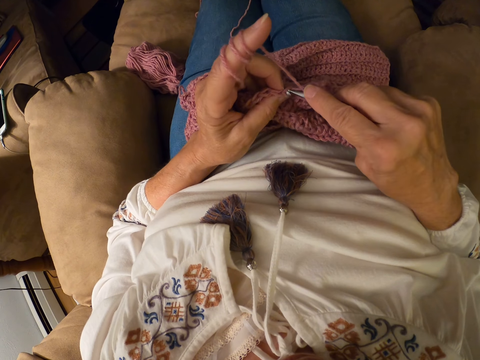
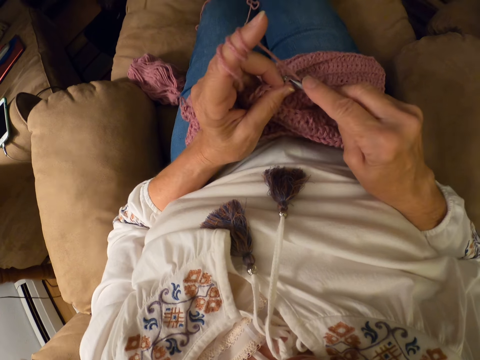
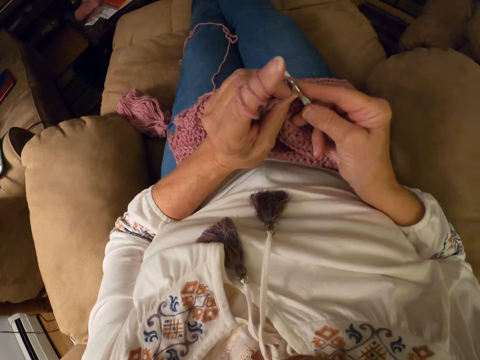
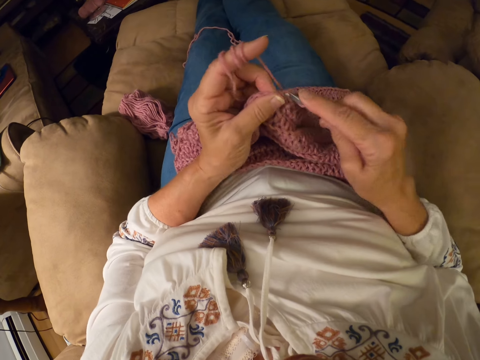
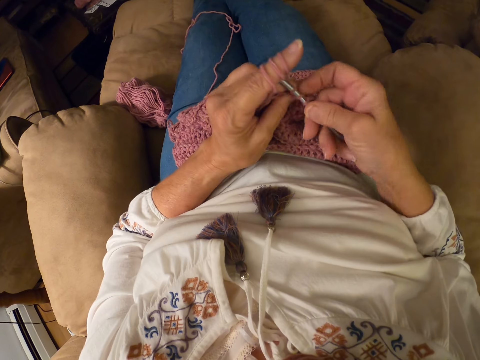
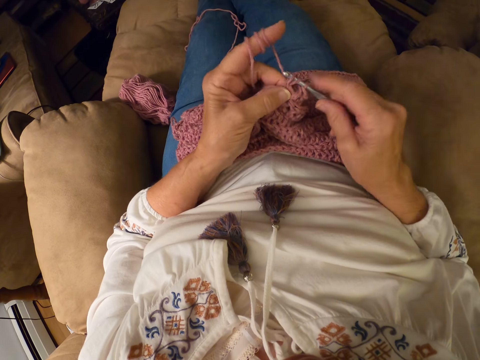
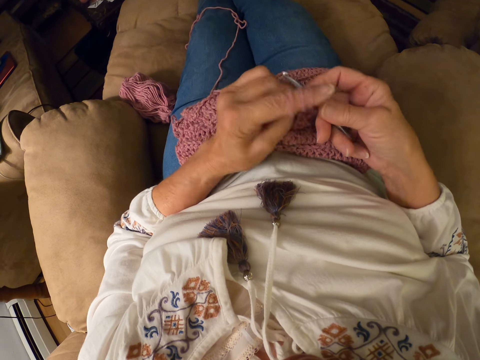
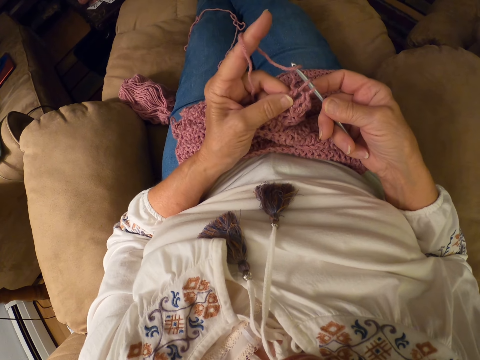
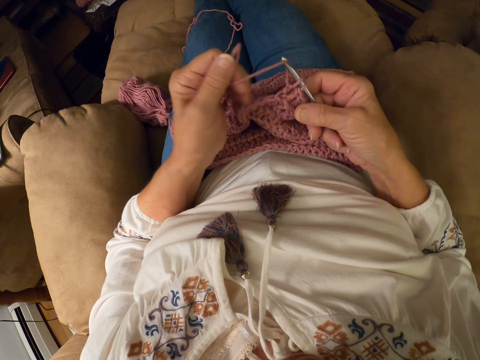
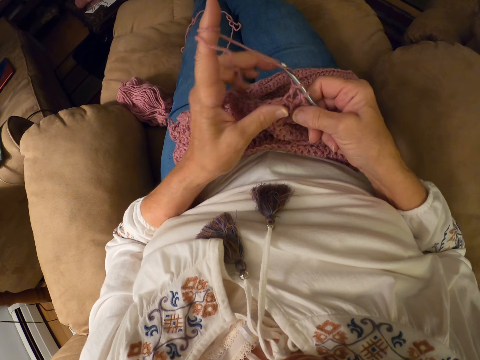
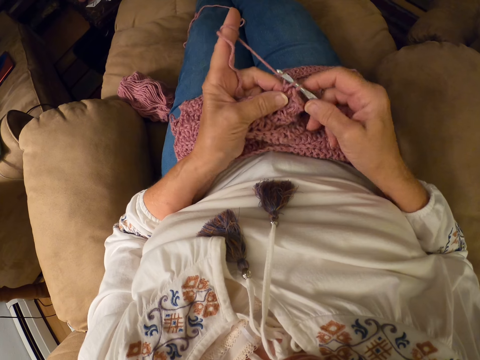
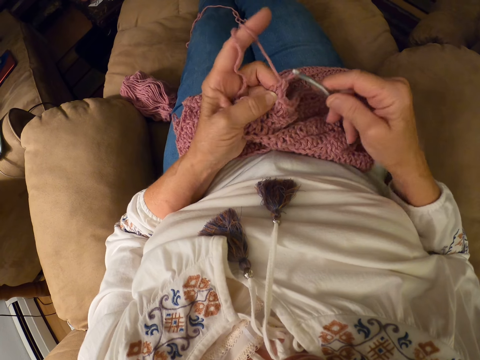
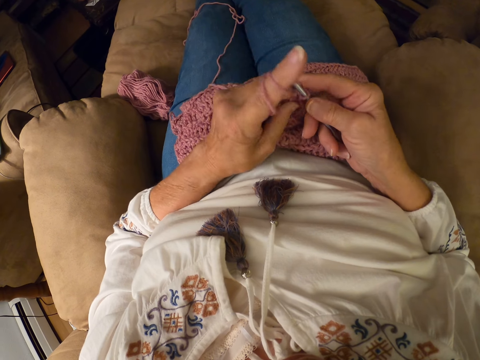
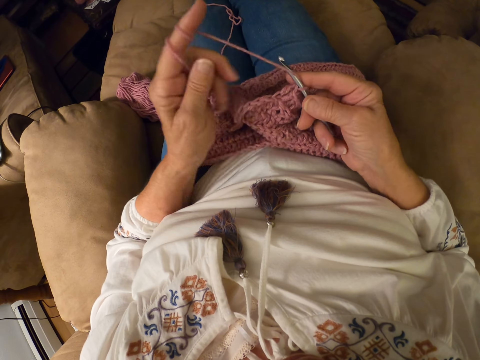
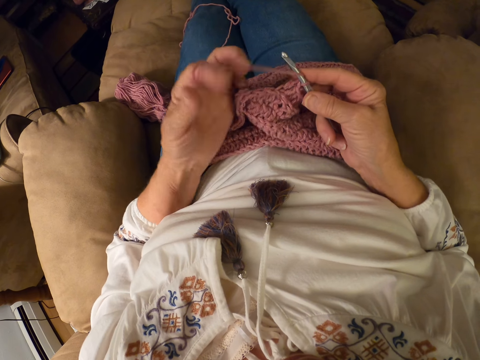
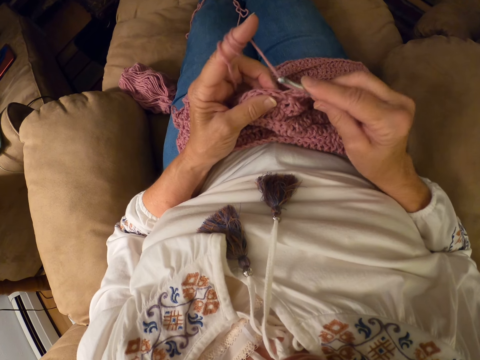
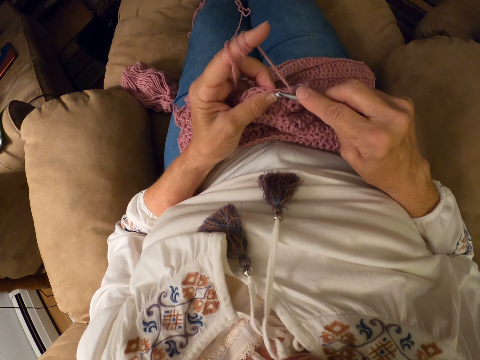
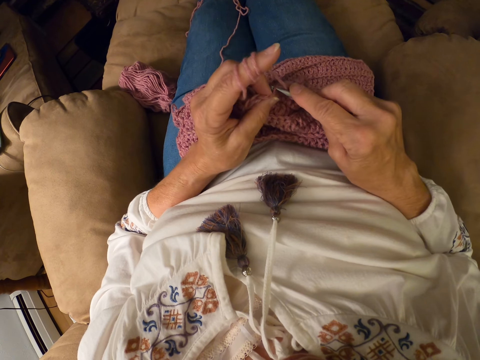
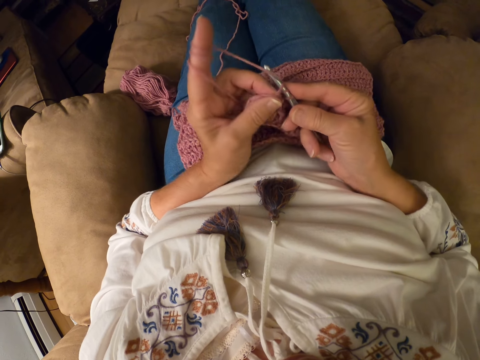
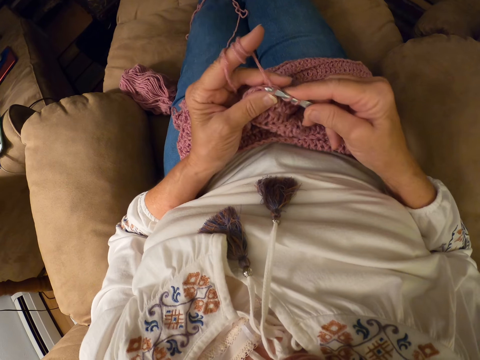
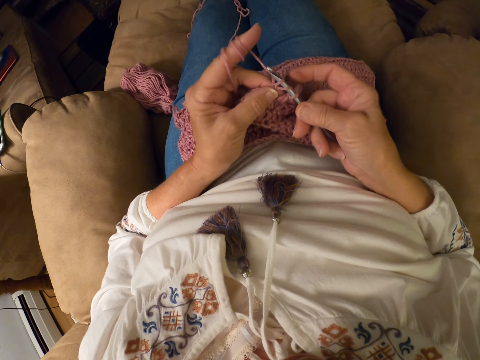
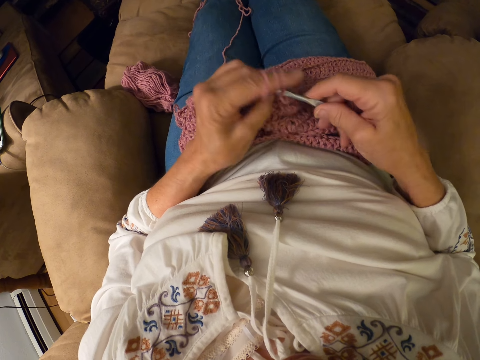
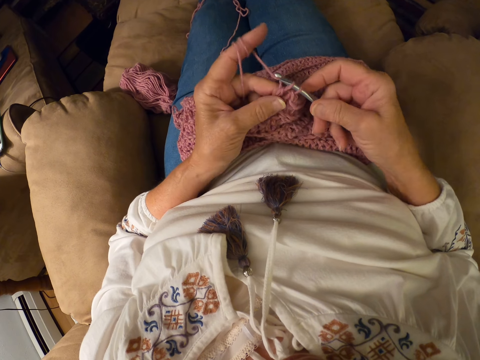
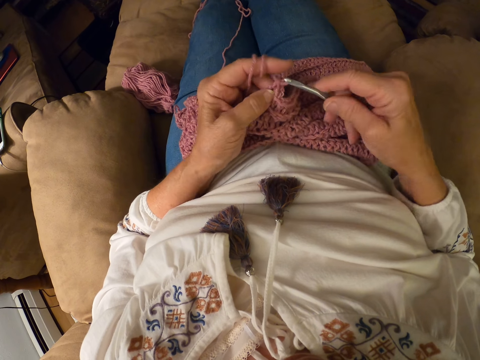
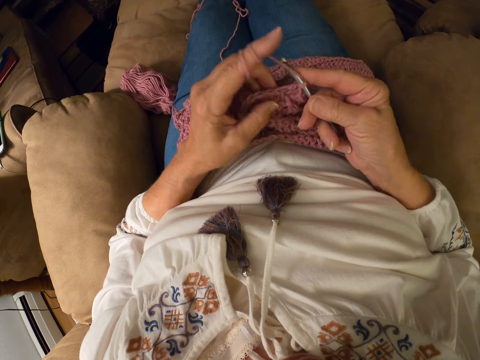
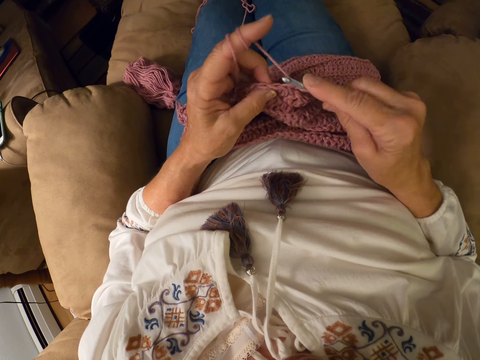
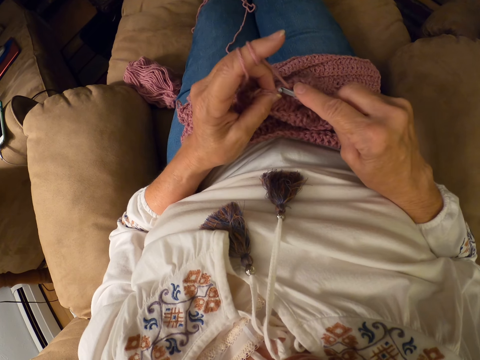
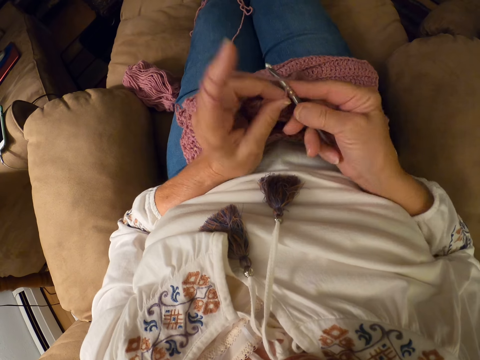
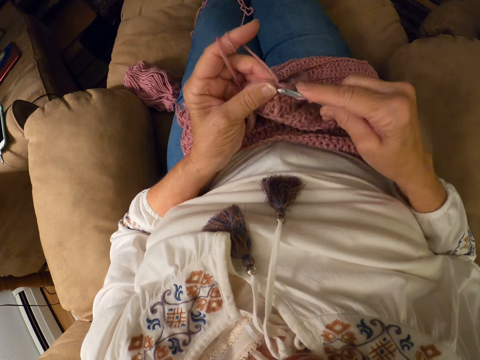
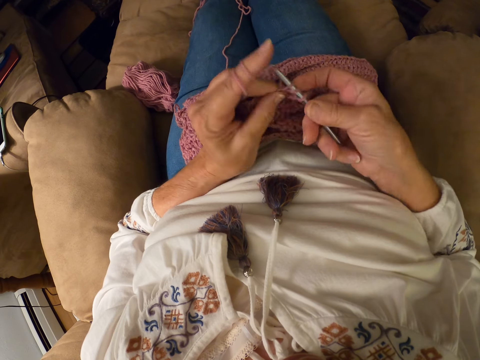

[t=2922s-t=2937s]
The camera wearer crochets the yarn with a crochet hook. She rolls the yarn with her left index finger. She crochets the yarn with the crochet hook.

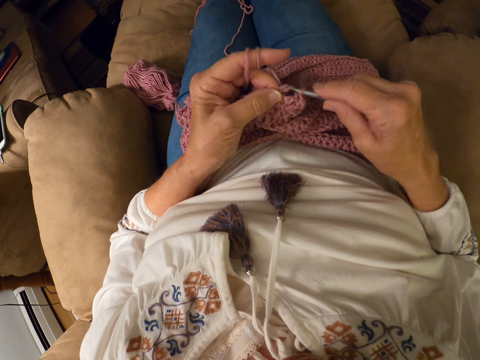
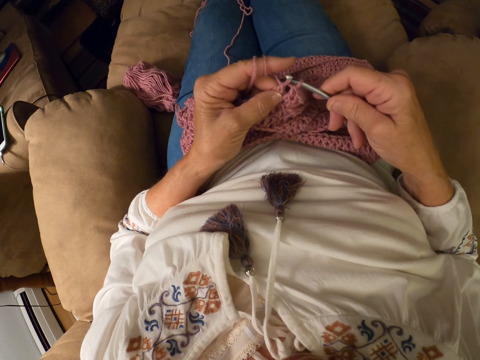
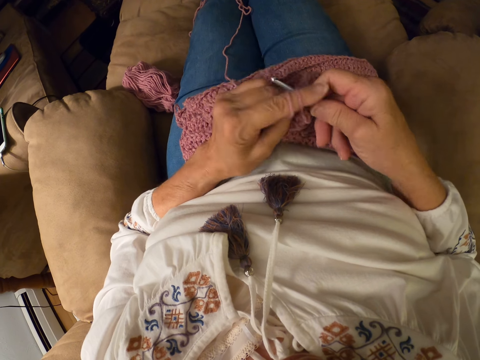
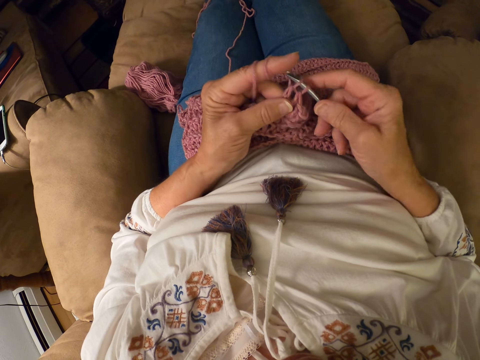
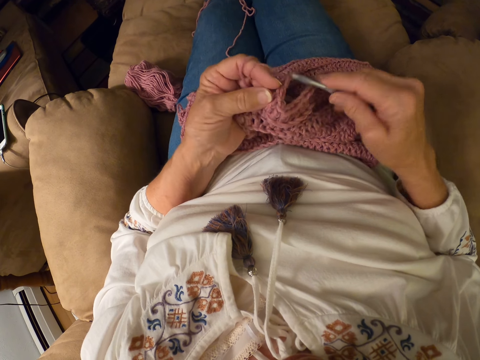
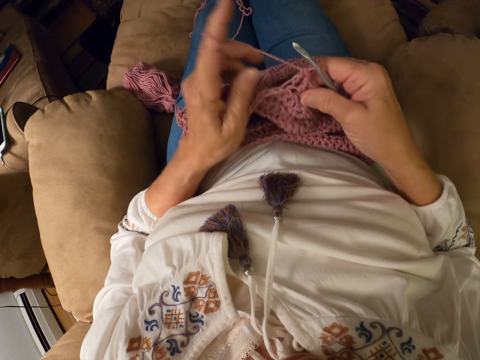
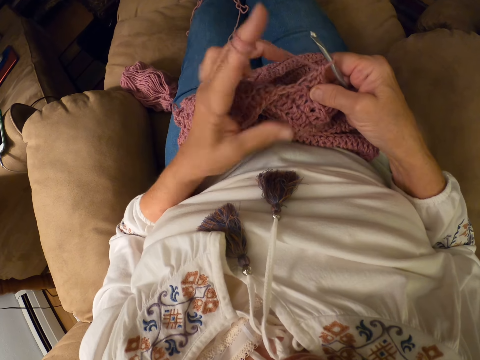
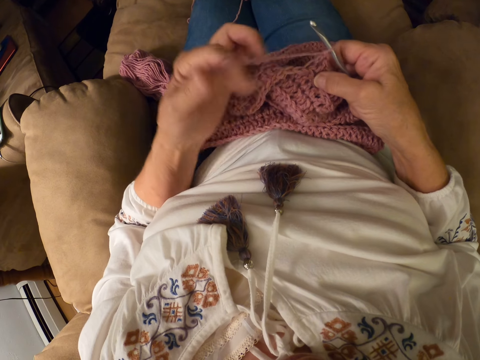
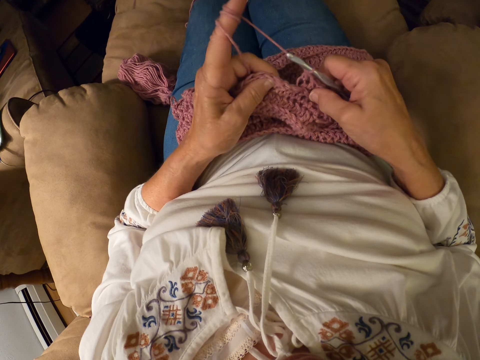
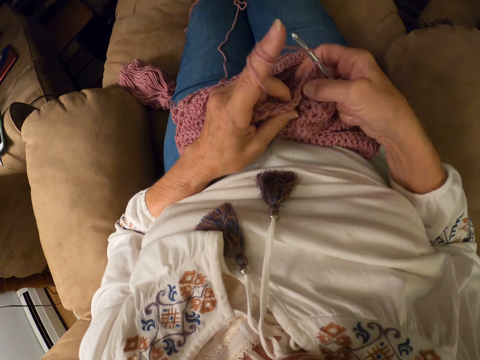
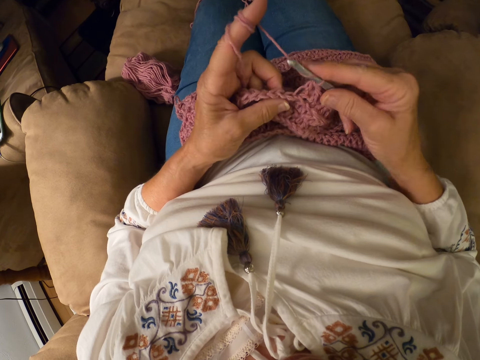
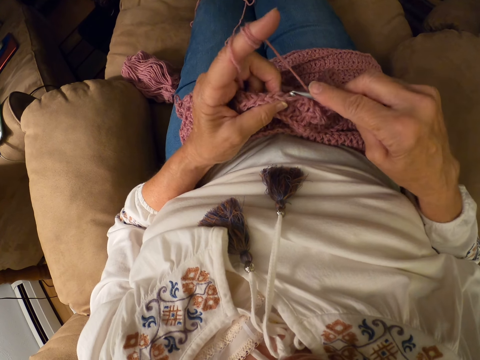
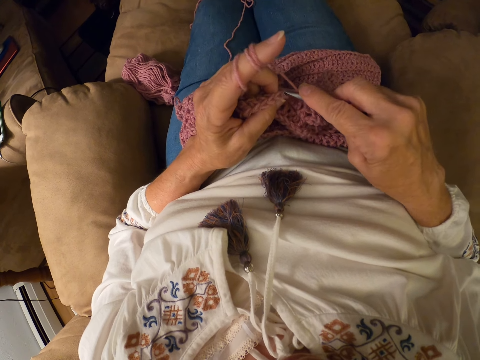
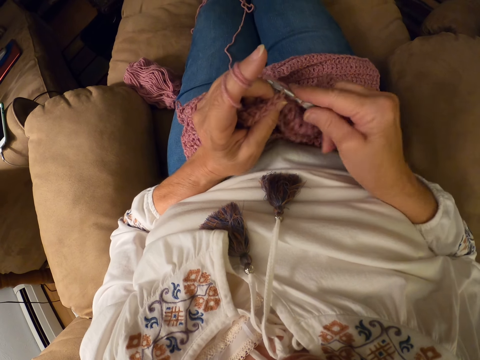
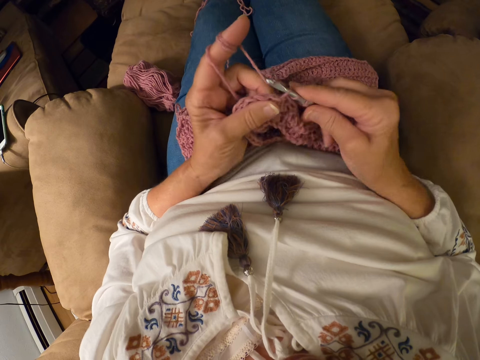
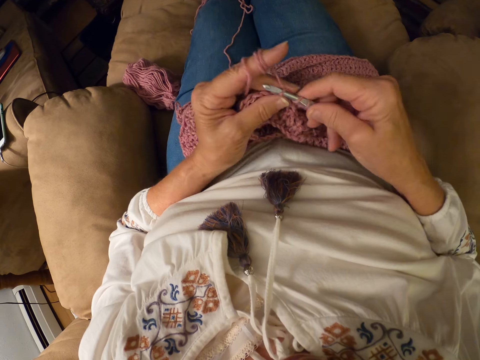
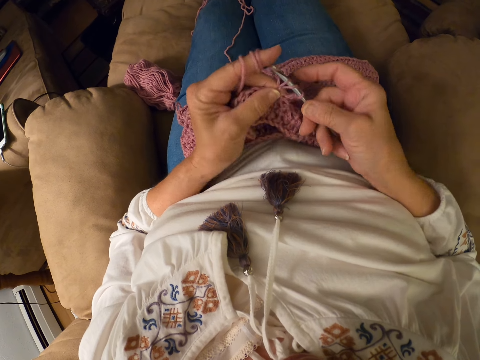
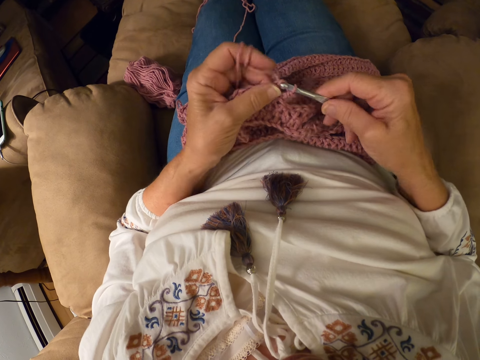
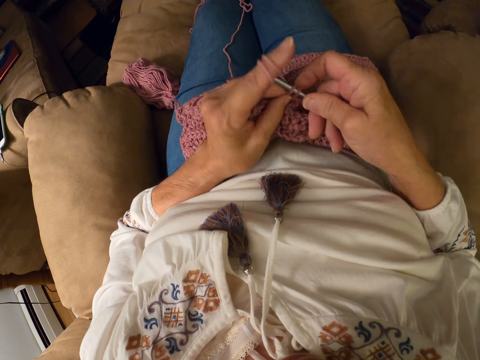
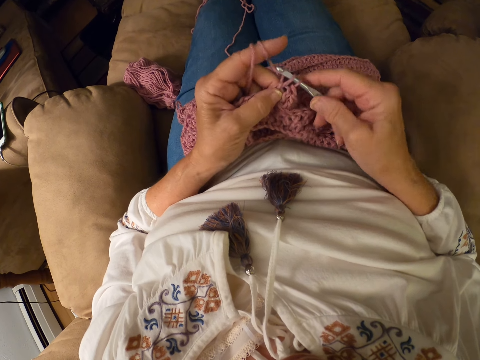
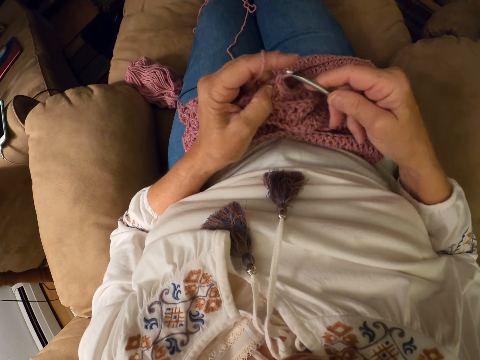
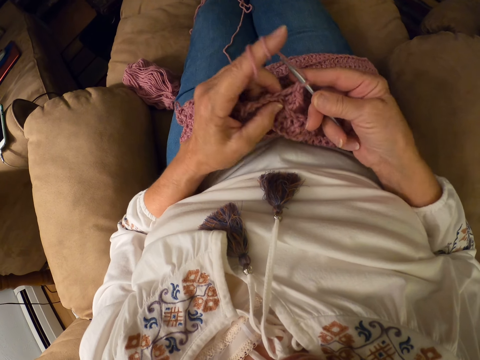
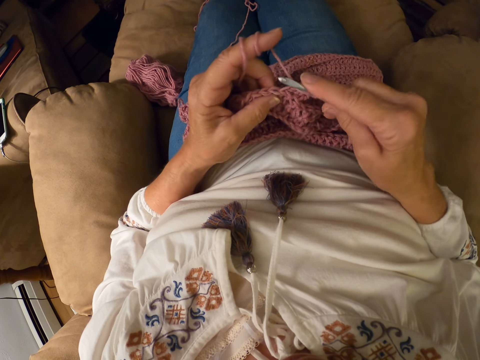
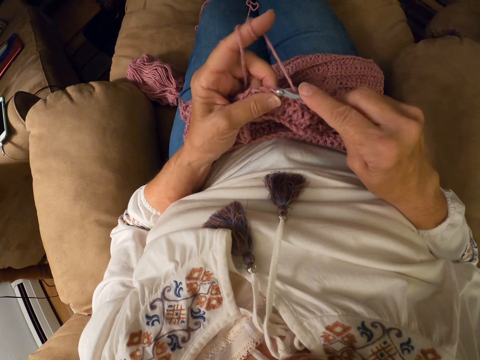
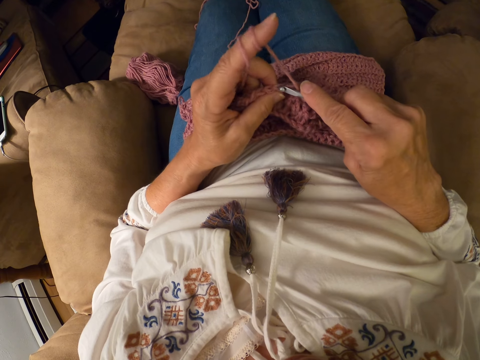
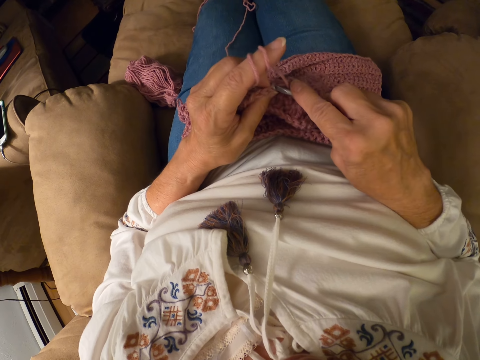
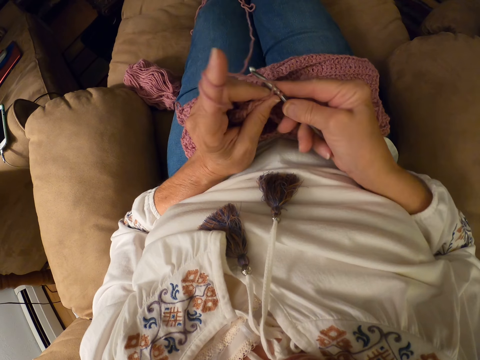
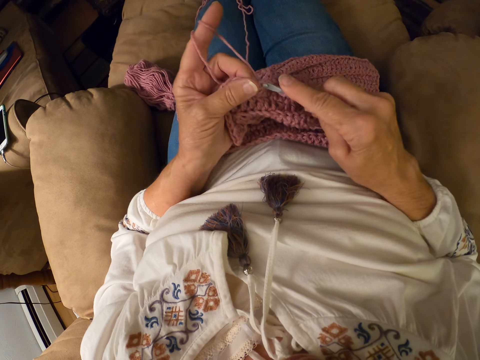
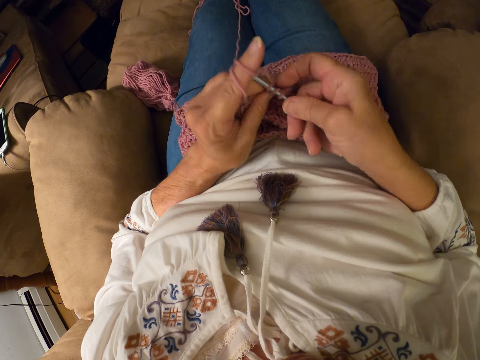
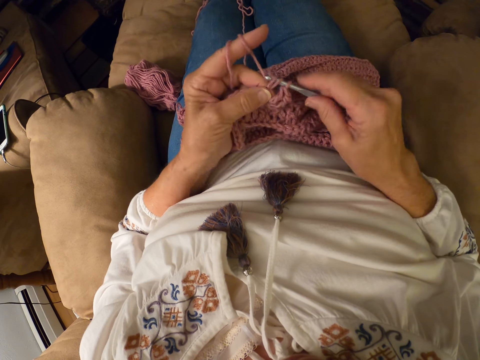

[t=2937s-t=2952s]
The camera wearer rolls the yarn with her left index finger. She crochets the yarn with a crochet hook.
